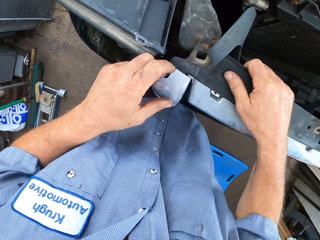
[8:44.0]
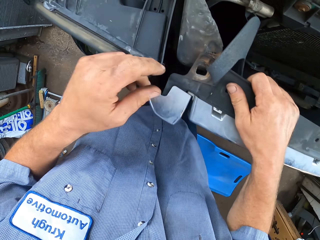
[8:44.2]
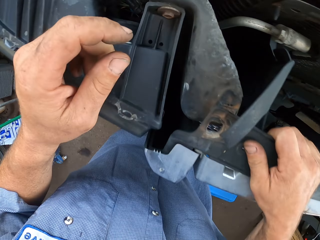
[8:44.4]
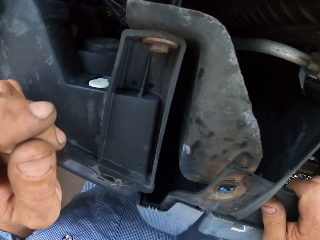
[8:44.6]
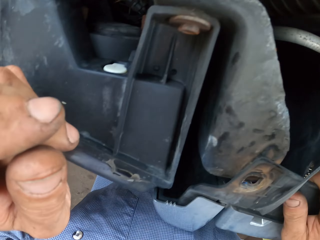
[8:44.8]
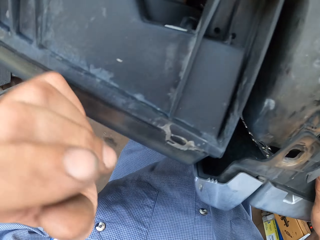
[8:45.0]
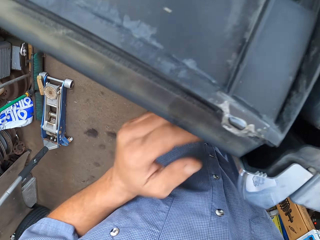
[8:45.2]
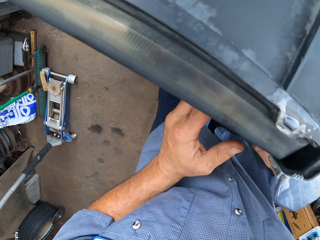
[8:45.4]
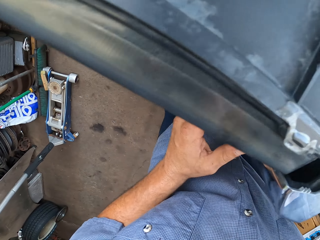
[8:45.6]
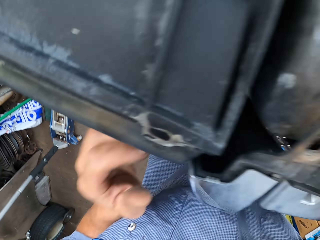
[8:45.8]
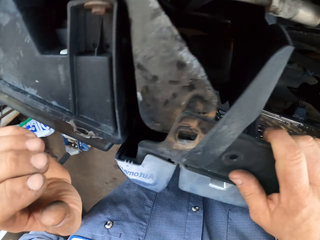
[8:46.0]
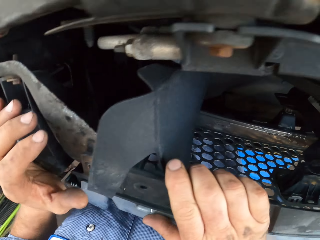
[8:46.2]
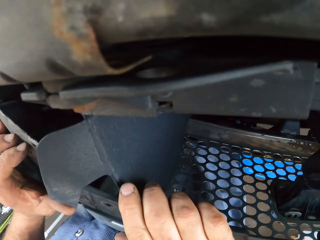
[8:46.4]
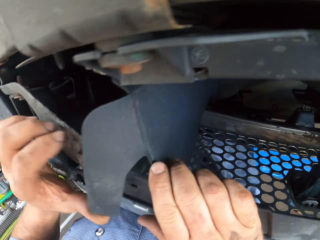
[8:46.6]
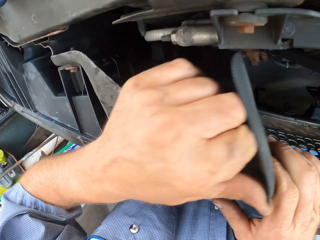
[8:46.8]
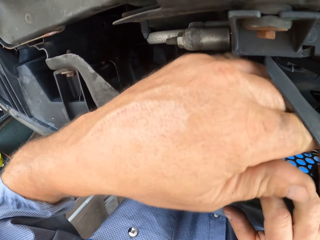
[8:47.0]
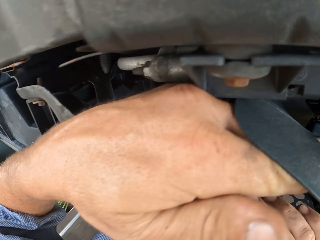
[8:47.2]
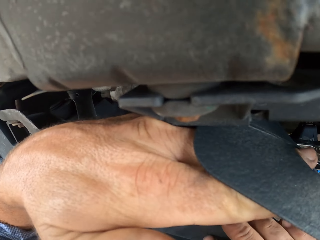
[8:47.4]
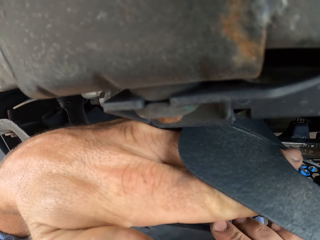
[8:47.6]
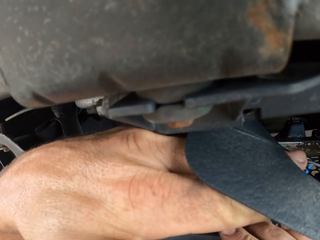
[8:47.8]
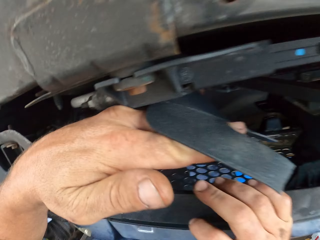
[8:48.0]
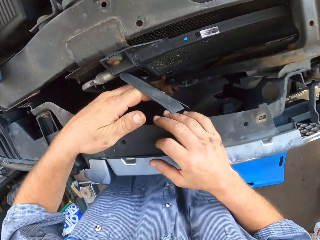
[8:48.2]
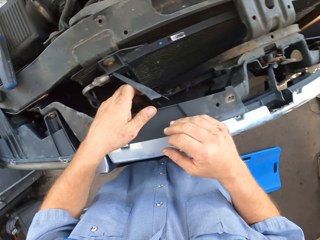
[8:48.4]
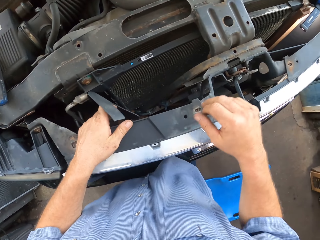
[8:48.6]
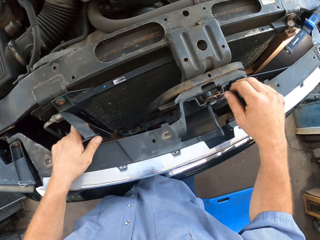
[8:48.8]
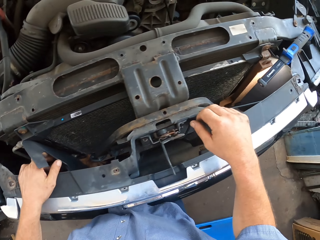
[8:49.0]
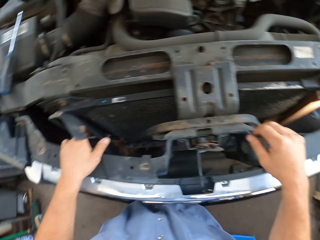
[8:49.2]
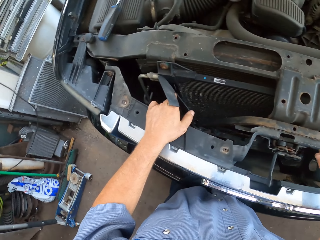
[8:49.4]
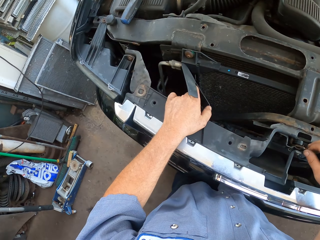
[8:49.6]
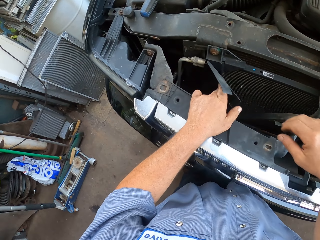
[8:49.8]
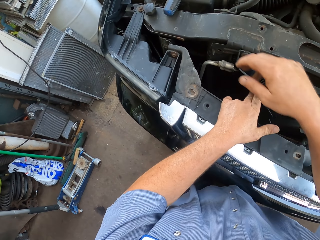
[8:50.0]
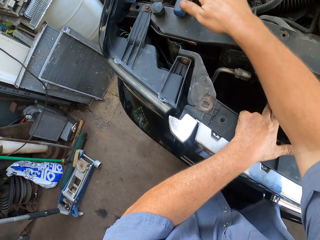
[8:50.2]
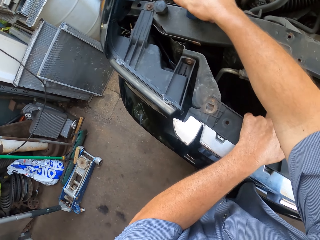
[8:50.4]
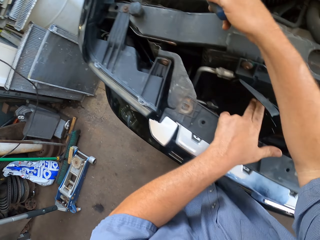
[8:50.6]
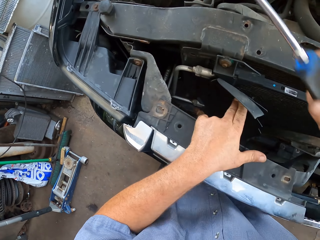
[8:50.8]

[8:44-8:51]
The camera wearer moves the right hand from the grill. They pull the metal. They move a hand.

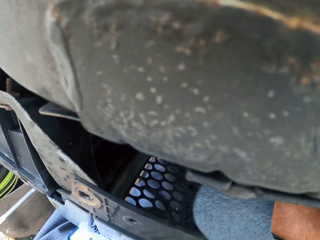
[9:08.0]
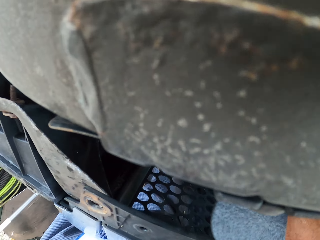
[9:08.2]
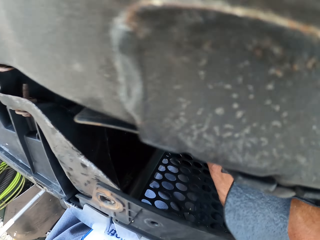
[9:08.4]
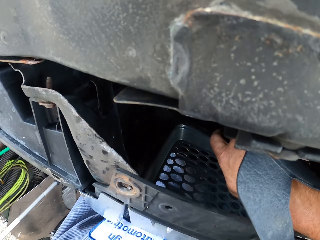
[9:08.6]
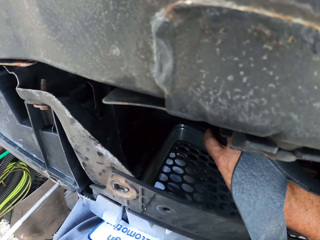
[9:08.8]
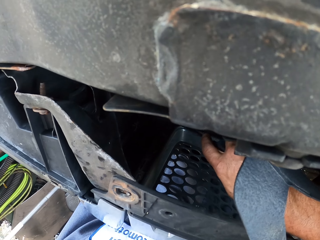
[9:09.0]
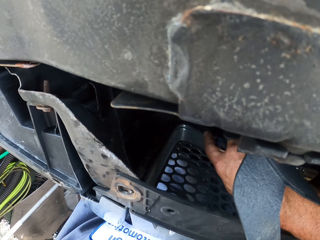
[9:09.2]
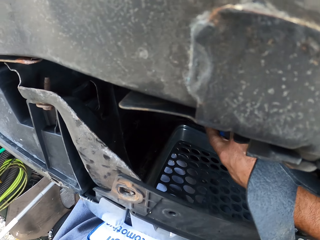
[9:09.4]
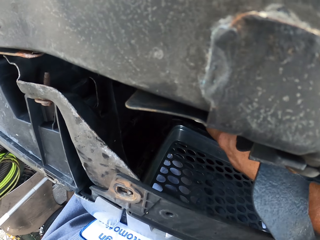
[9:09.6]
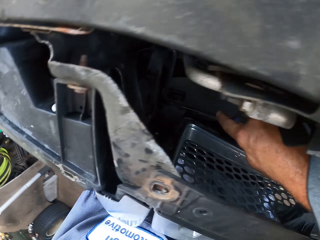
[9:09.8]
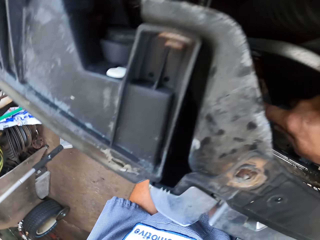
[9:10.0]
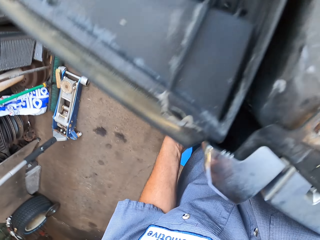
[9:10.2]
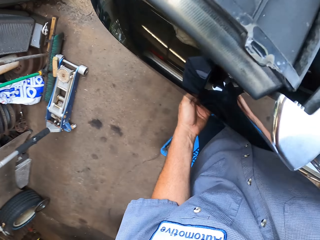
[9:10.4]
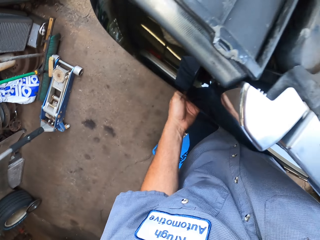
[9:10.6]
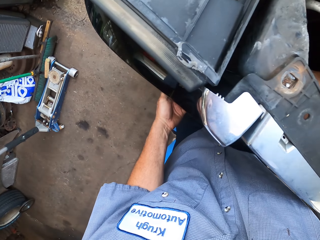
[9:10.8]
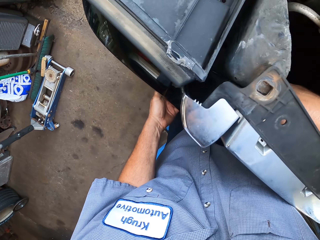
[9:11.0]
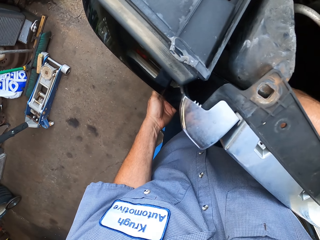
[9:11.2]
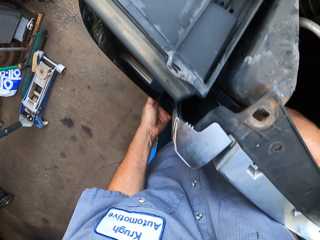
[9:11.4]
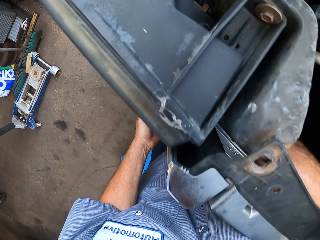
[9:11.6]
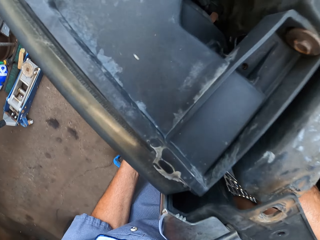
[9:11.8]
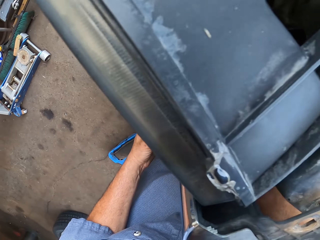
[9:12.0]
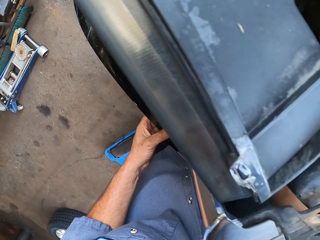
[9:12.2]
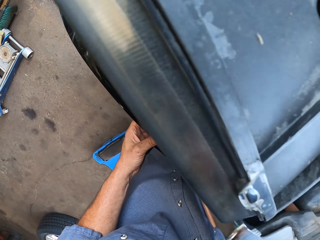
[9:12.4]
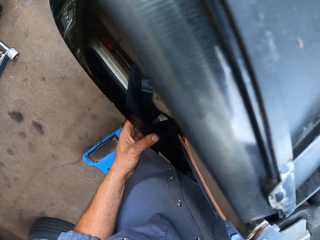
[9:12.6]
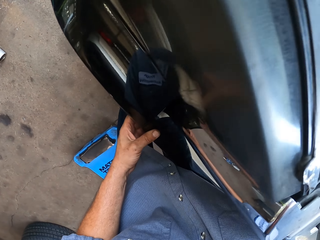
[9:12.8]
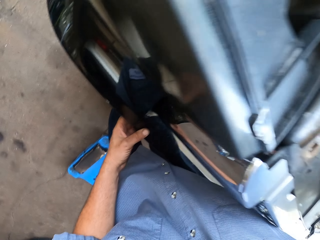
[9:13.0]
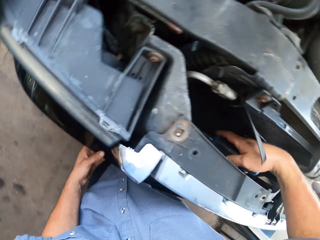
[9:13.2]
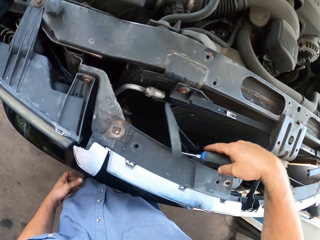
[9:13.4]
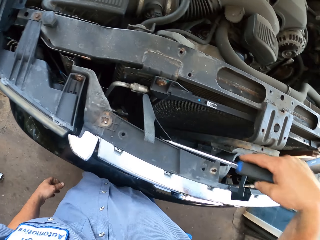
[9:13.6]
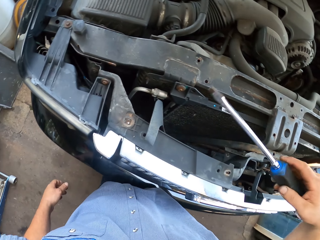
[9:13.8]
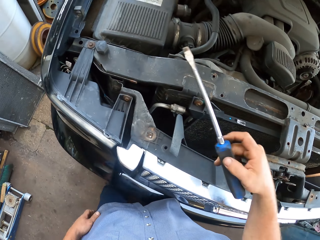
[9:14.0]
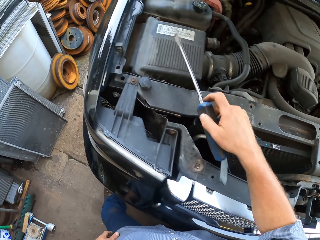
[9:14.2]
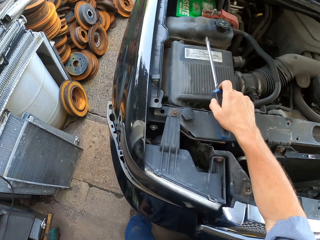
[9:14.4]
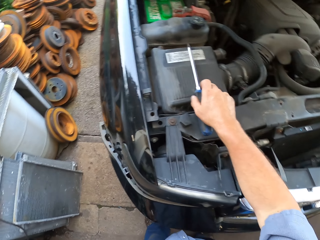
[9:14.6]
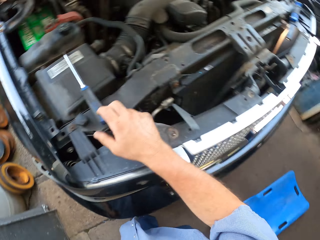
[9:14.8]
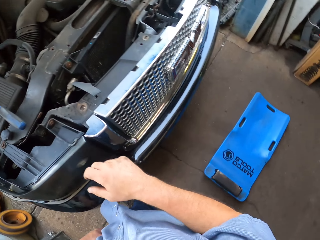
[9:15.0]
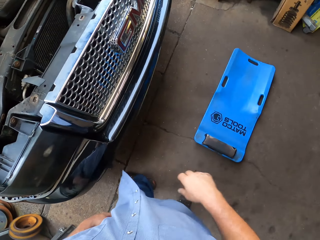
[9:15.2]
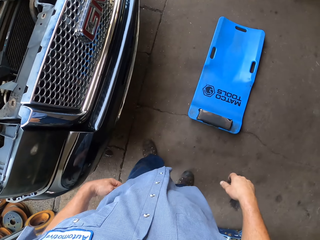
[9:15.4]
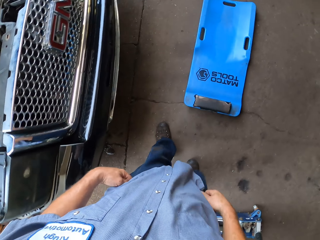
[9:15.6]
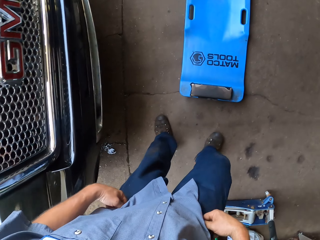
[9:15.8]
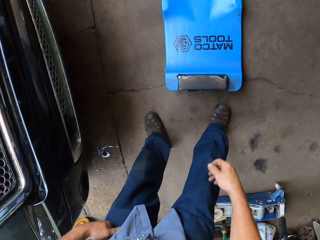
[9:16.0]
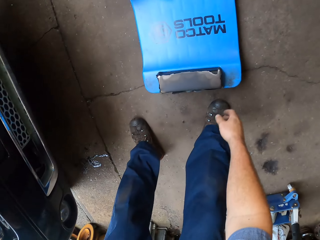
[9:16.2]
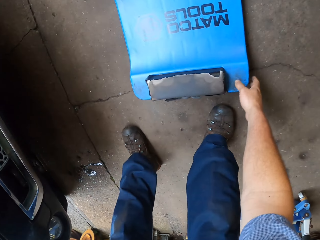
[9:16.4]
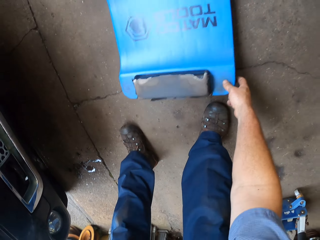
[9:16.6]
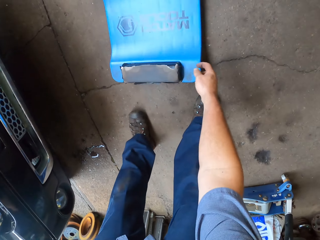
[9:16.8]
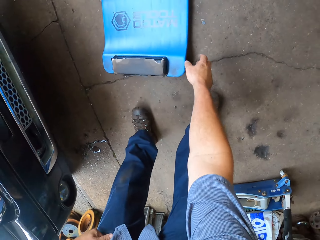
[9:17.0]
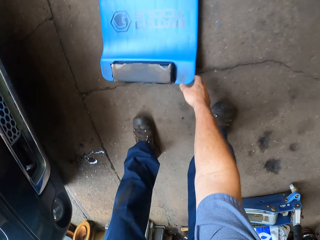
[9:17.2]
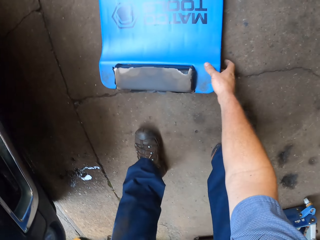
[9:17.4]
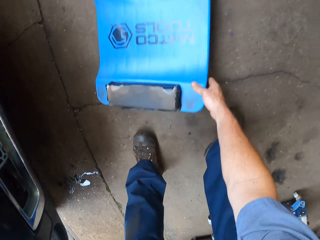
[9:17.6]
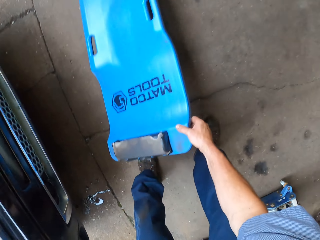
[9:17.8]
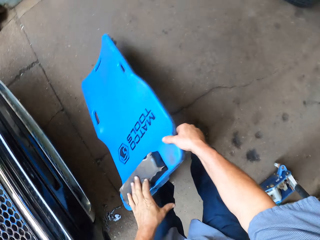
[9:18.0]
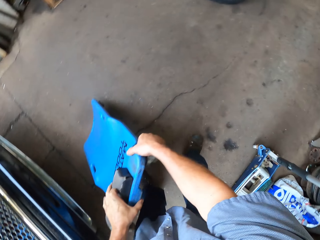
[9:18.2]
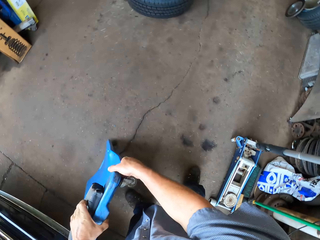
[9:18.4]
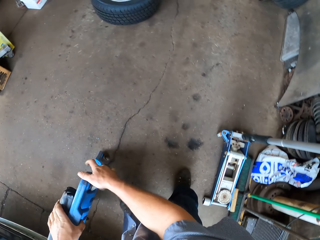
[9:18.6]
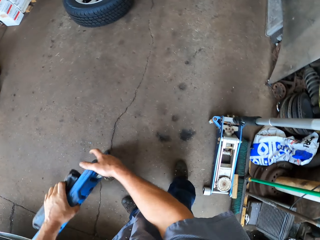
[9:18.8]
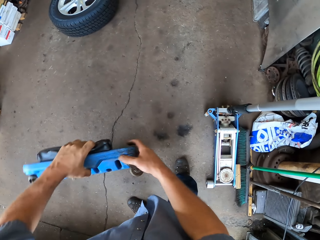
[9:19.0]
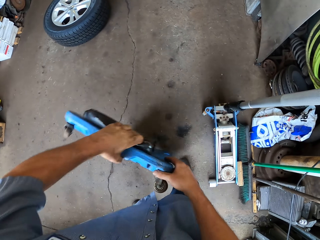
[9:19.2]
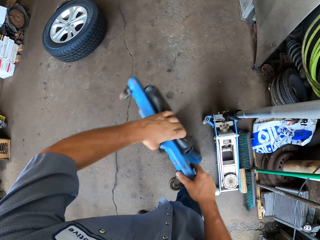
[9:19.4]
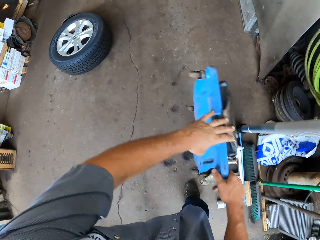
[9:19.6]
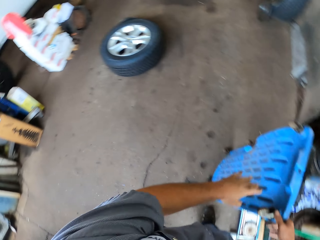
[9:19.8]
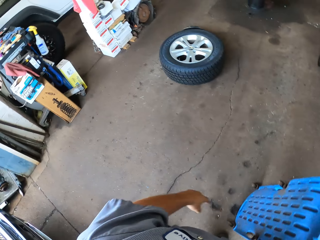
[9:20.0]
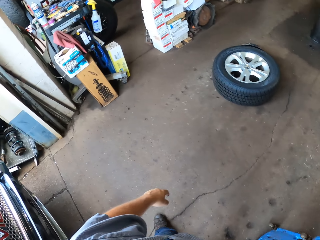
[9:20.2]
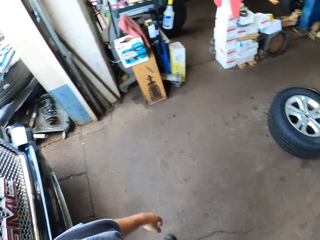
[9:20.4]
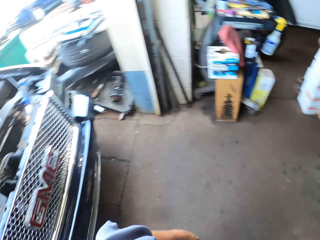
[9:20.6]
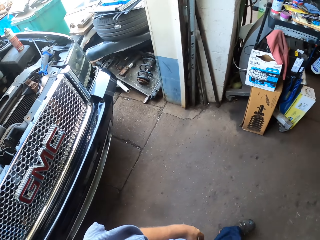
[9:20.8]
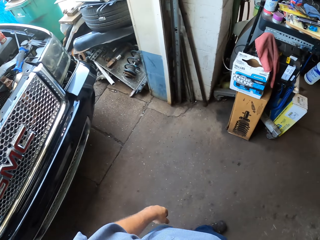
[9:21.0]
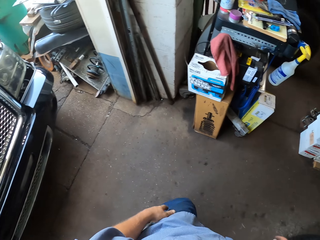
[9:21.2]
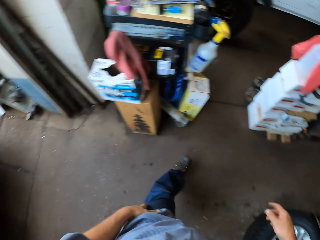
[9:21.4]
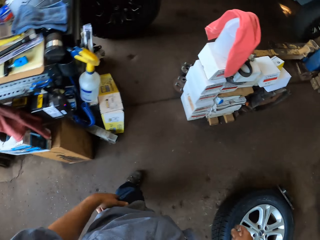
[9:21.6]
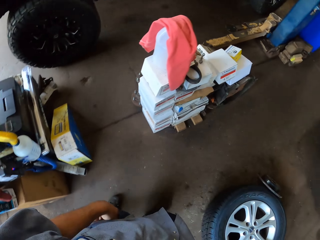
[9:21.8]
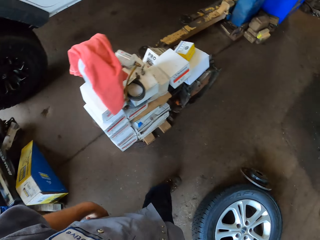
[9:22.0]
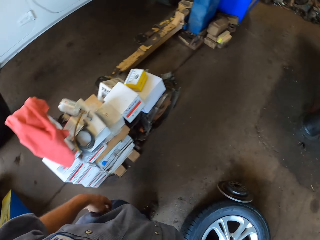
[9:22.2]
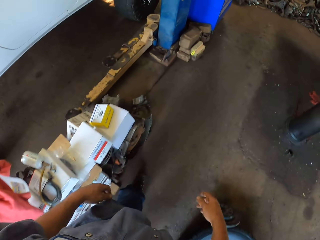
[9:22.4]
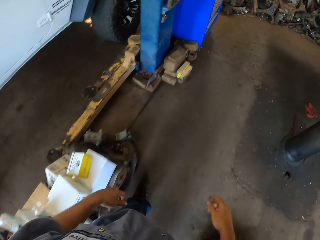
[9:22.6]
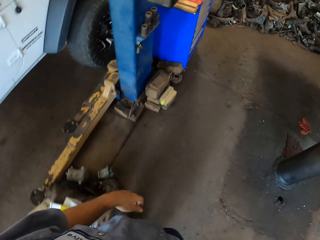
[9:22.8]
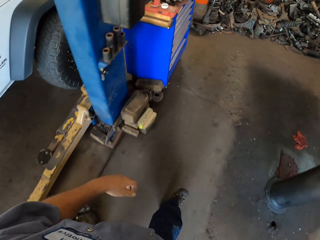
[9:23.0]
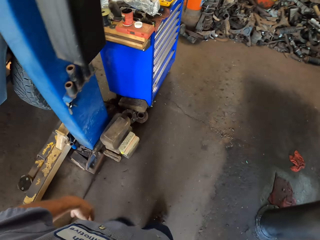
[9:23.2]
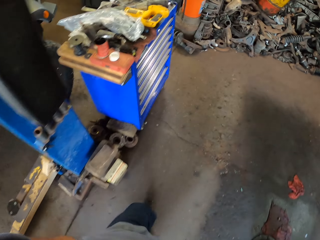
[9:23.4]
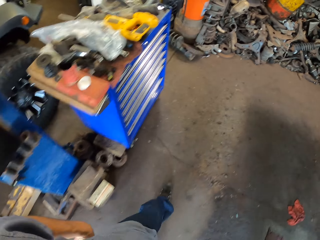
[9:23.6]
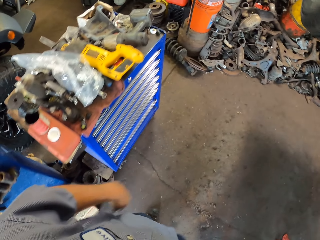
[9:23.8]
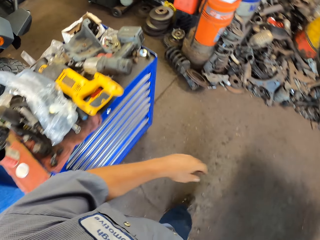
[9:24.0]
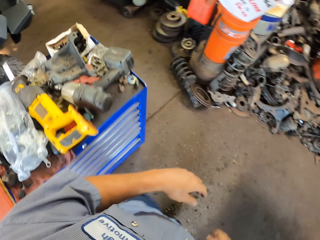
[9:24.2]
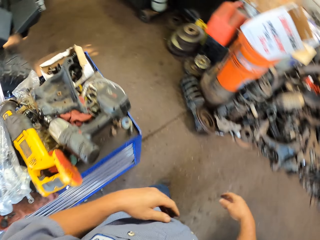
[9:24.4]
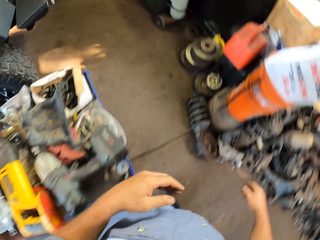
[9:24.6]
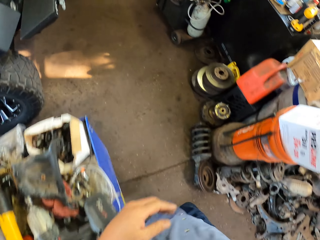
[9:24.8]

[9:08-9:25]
The camera wearer looks inside the grill. They pull the metal. They lift the right hand up. They move aside, release the left hand from the metal. They put down a screwdriver. They walk around. They pick up a car plate cover from the ground. They move the car plate cover aside. They walk in the room.
